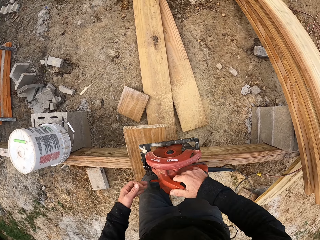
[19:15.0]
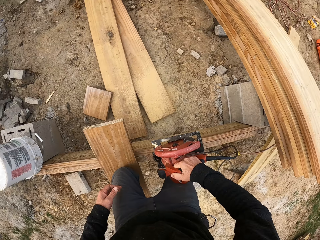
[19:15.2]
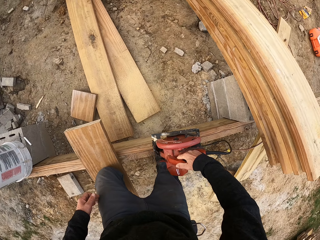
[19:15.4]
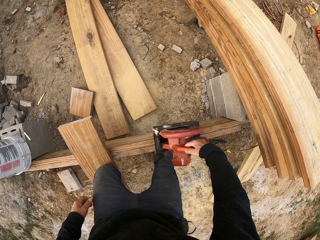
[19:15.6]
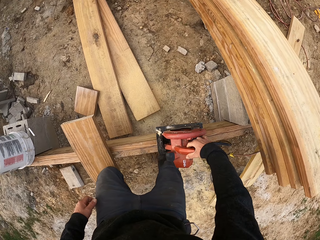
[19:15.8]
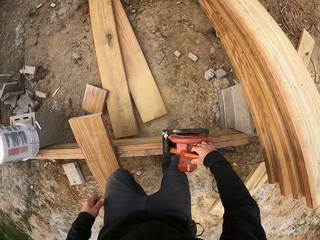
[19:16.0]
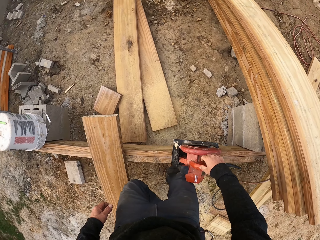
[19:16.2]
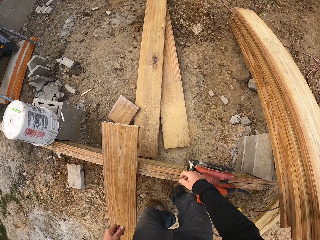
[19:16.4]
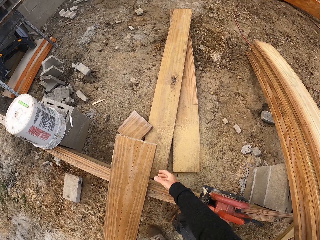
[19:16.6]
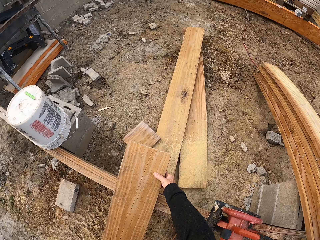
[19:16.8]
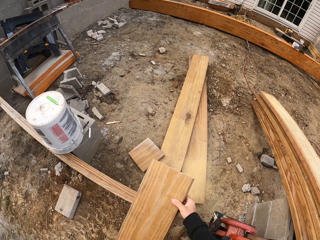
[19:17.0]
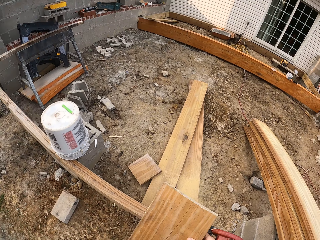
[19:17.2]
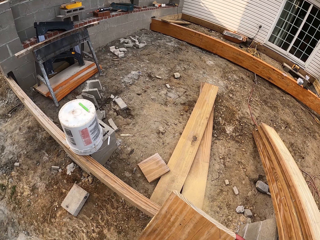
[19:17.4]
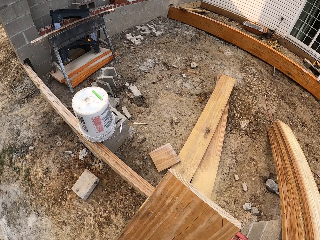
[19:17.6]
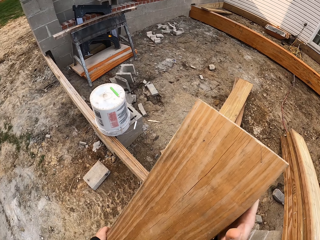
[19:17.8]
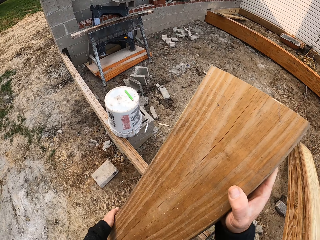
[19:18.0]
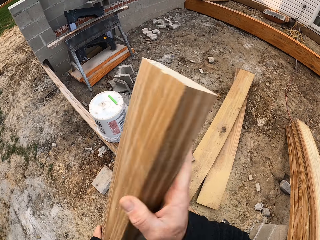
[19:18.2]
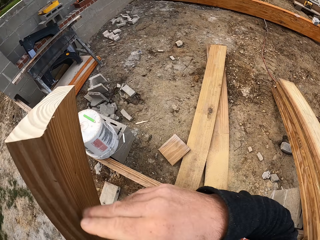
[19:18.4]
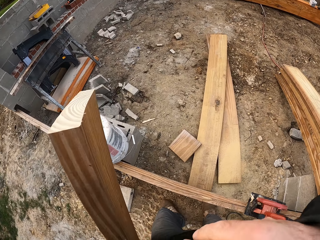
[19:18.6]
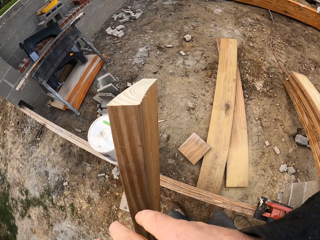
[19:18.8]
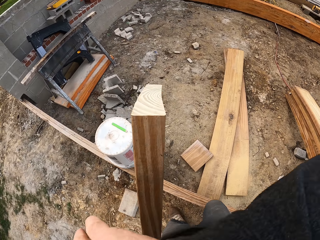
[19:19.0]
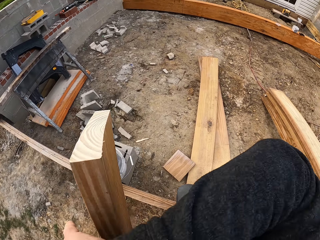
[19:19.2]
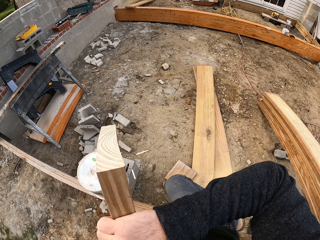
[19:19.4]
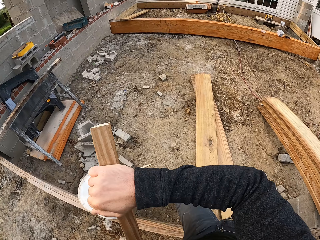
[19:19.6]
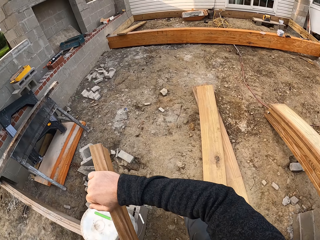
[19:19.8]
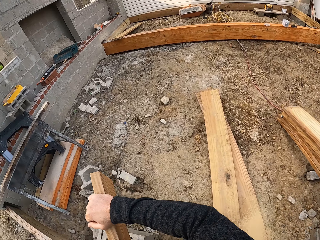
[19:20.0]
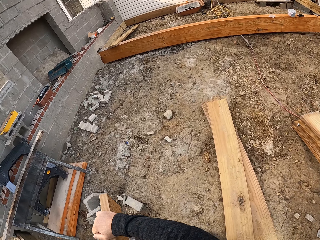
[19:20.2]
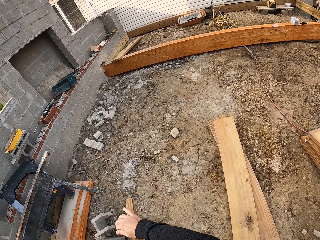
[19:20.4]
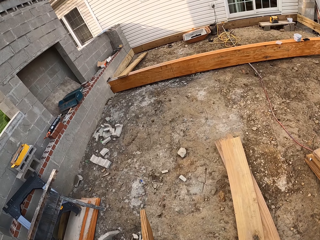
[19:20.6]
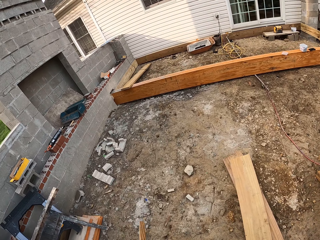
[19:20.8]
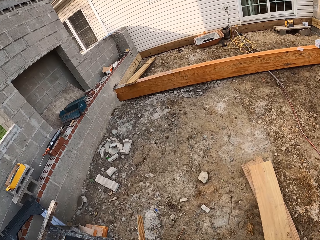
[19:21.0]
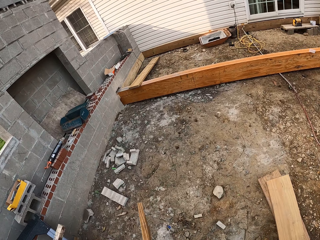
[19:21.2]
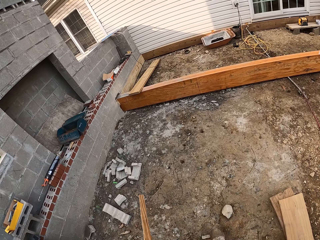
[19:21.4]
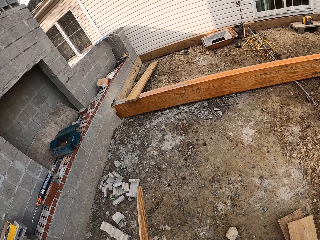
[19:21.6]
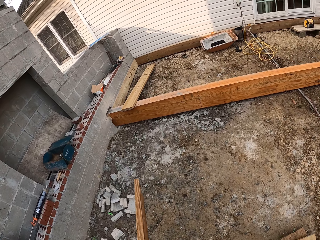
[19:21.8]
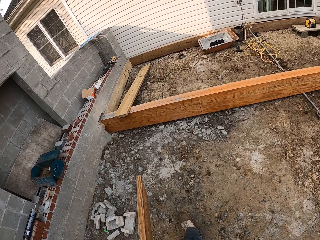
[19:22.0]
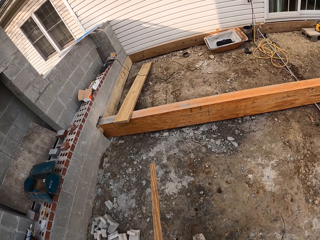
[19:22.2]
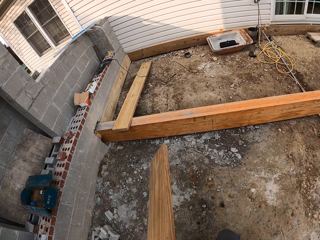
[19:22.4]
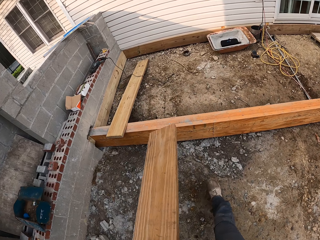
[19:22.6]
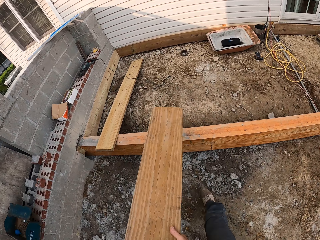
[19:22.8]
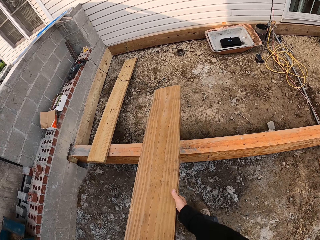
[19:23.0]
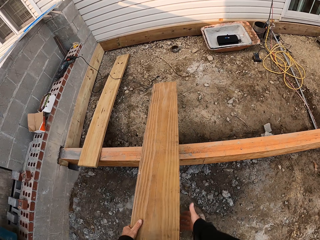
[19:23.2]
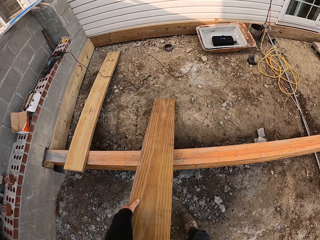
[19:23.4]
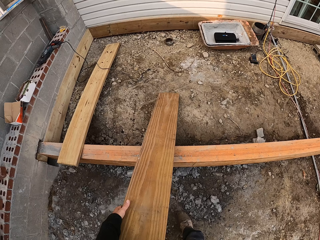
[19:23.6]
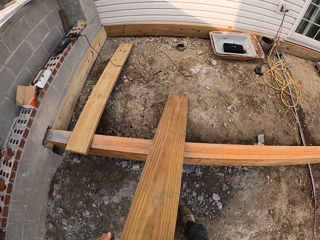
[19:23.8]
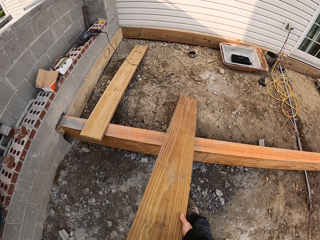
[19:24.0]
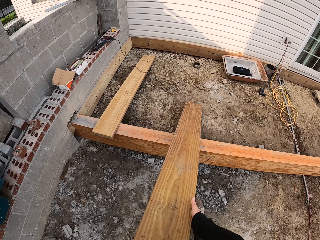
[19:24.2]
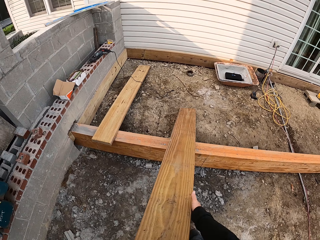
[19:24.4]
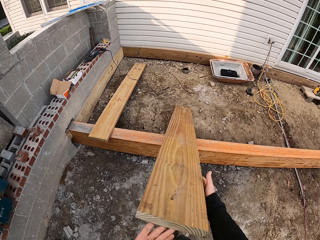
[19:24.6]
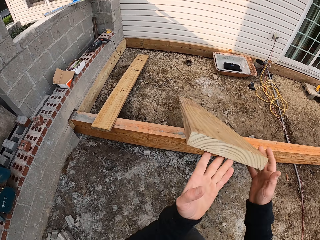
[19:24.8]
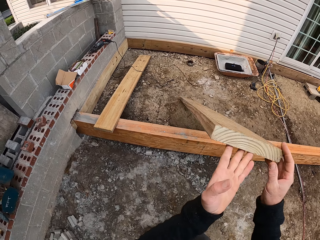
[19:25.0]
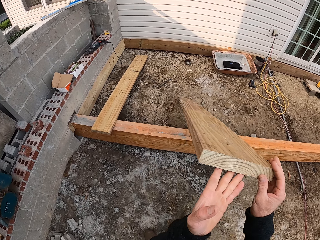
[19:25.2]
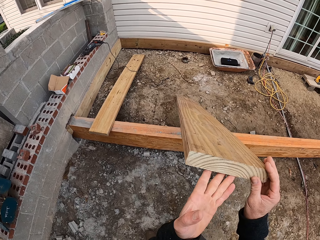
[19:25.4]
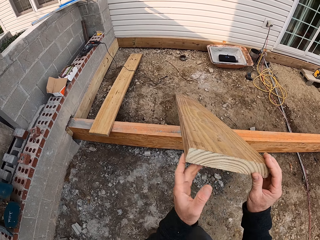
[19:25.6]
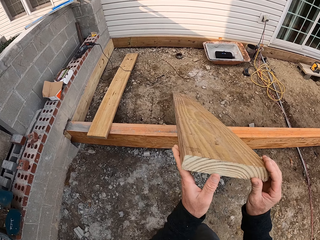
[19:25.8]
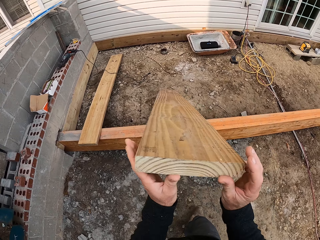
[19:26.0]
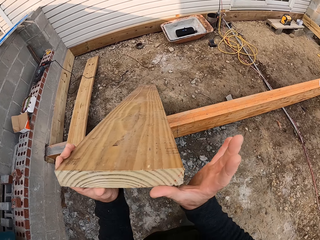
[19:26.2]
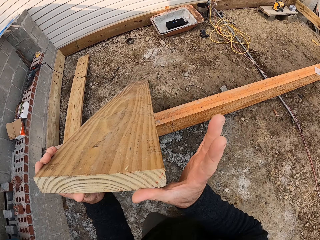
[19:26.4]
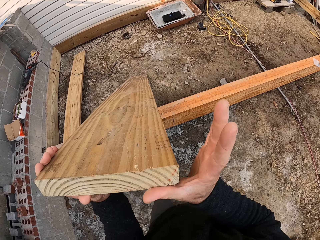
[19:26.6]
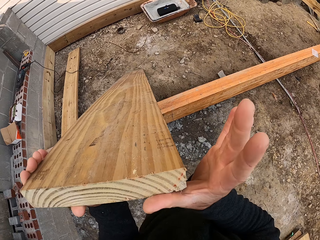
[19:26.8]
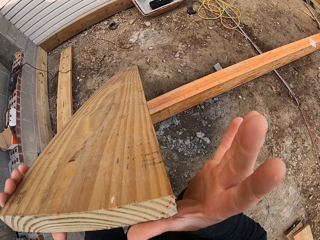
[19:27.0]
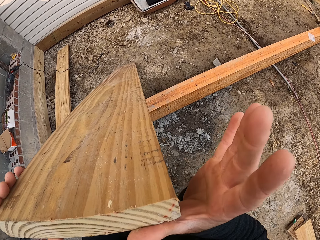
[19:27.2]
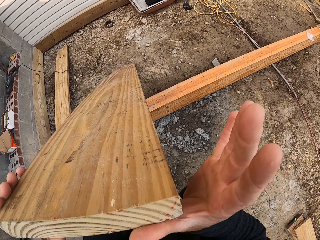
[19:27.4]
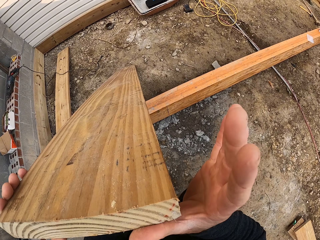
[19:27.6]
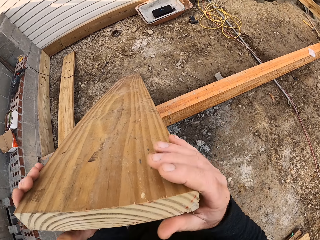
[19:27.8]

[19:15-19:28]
The camera wearer puts the wood cutting machine on the wood surface. They pick up the piece of wood and carry the piece of wood. They walk around the construction site. They drop the piece of wood on the ground. They look at the side of the piece of wood.

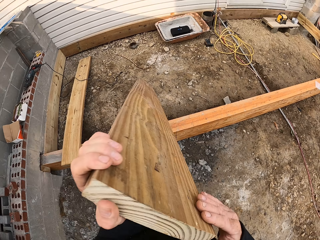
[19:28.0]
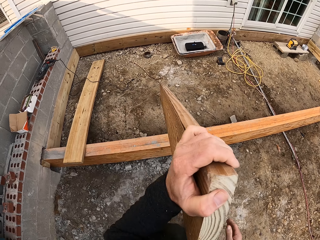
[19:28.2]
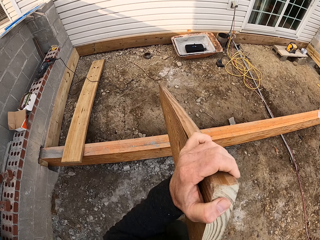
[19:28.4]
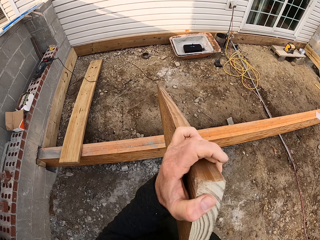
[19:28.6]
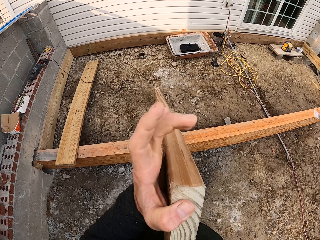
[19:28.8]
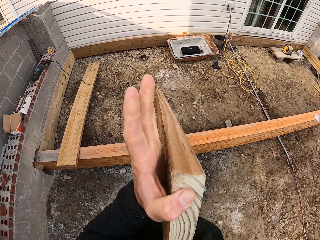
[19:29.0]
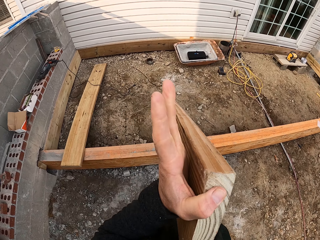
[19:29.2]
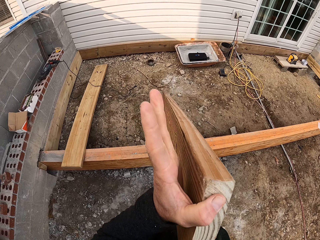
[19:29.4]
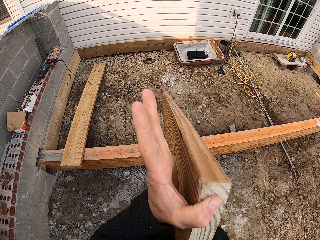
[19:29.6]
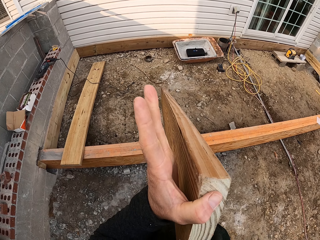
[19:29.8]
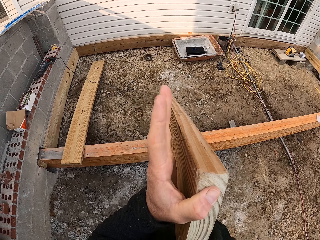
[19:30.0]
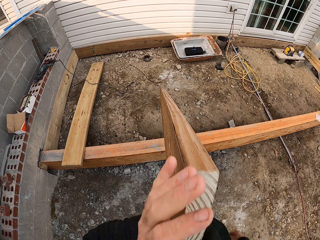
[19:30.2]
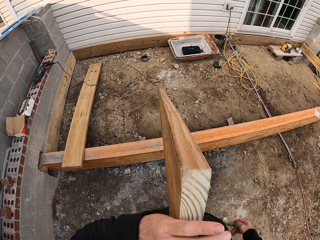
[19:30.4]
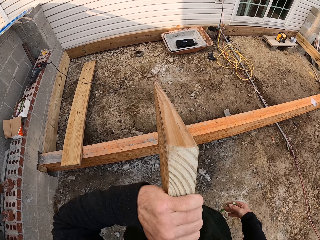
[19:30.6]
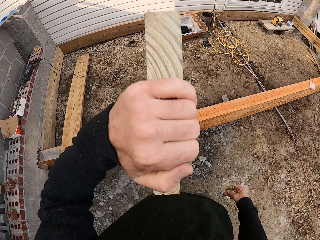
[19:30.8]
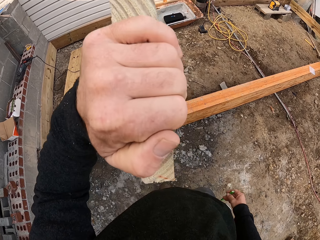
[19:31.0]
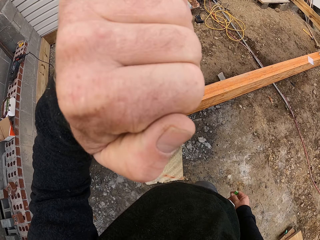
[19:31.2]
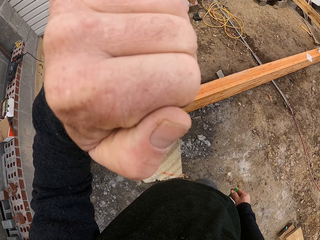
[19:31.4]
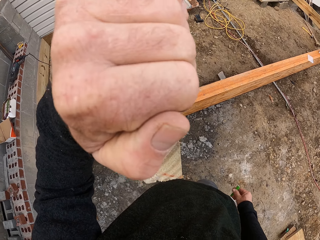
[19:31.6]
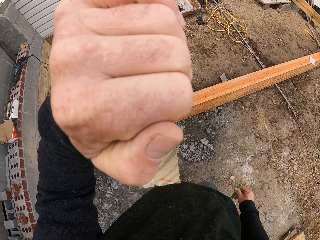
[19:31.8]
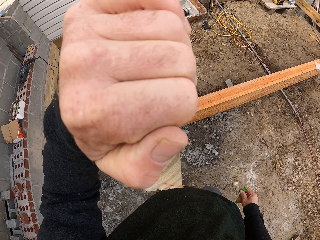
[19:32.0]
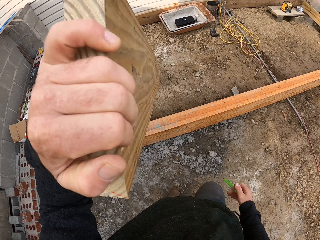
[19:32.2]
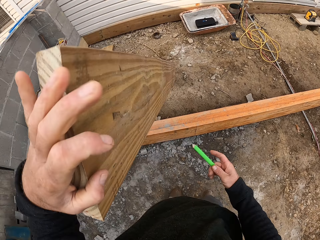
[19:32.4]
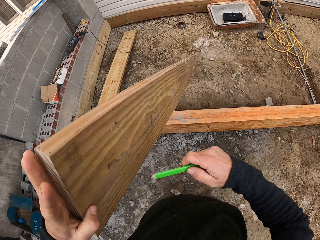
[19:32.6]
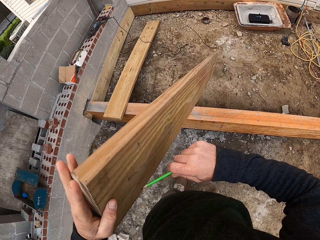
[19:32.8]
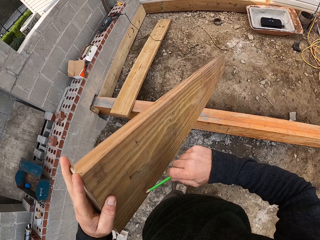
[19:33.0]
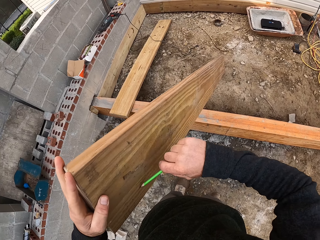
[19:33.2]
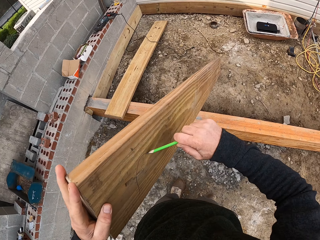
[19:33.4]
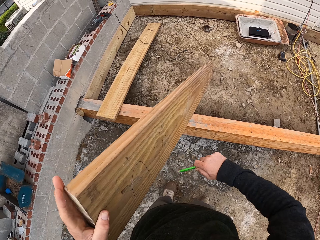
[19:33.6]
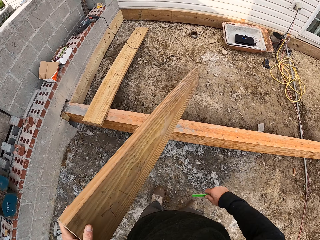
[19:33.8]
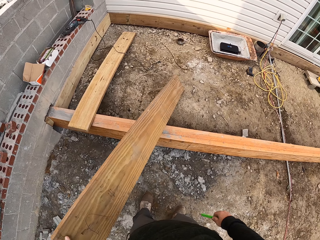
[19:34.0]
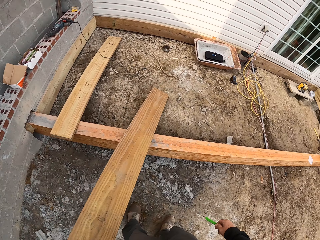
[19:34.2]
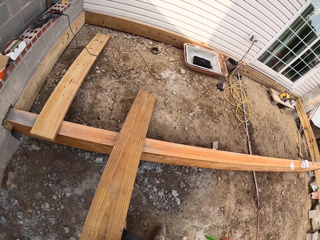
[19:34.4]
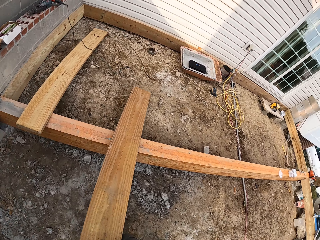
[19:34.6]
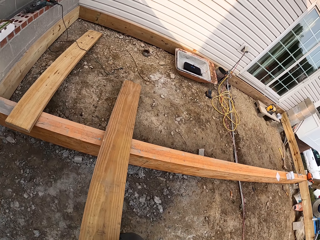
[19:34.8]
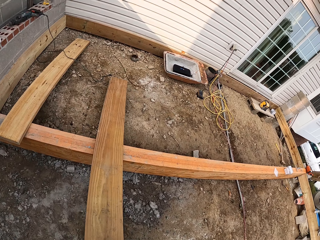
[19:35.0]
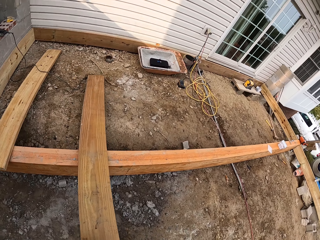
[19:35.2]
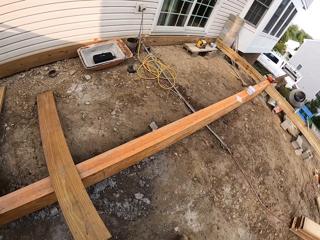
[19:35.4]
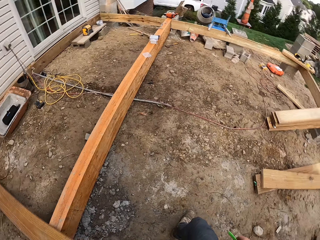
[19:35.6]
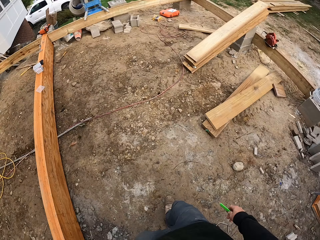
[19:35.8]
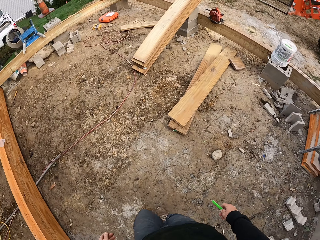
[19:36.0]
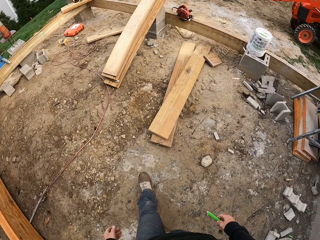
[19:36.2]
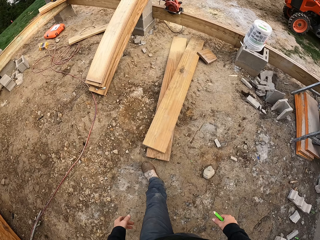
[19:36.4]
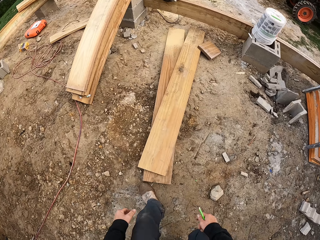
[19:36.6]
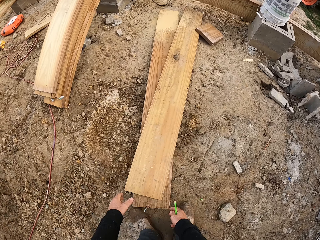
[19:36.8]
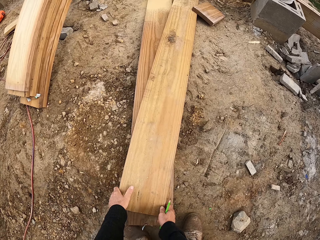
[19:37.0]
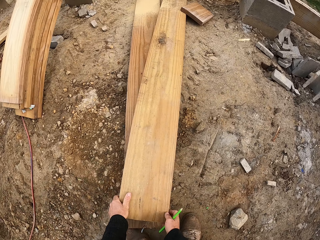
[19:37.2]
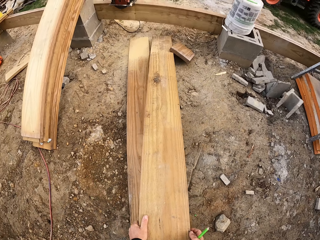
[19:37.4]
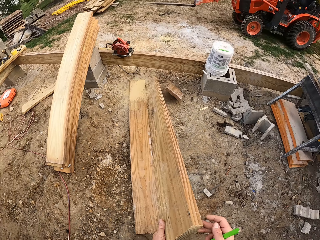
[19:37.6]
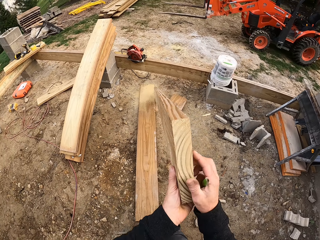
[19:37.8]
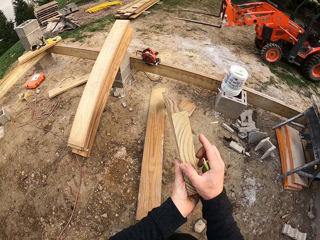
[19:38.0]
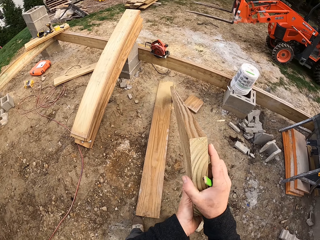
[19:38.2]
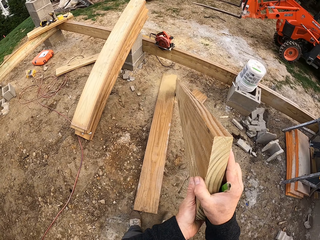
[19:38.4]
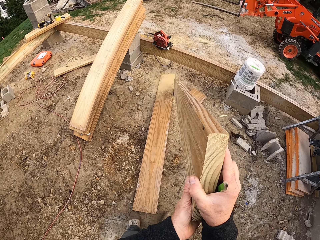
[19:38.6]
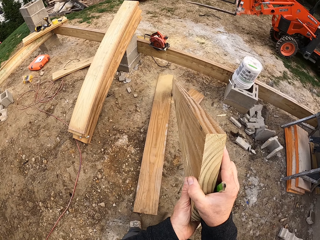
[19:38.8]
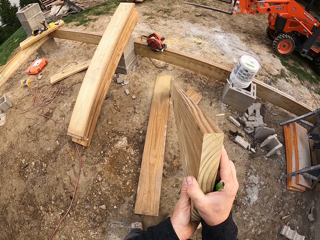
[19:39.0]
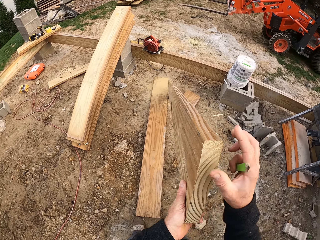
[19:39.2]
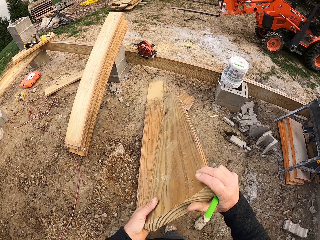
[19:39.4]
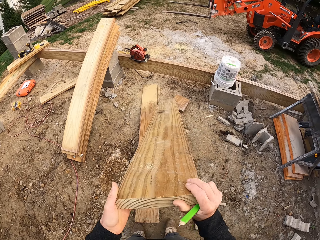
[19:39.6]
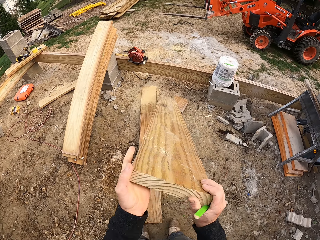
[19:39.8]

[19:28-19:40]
The camera wearer turns the piece of wood. They look at the piece of wood. They draw on the piece of wood. They look around the construction site. They pick up the piece of wood and hold the piece of wood. They look at the side of the piece of wood.
